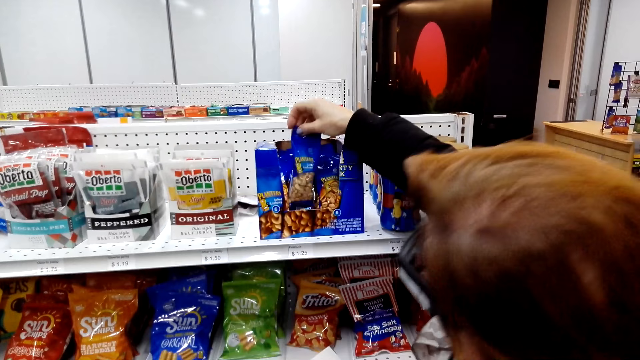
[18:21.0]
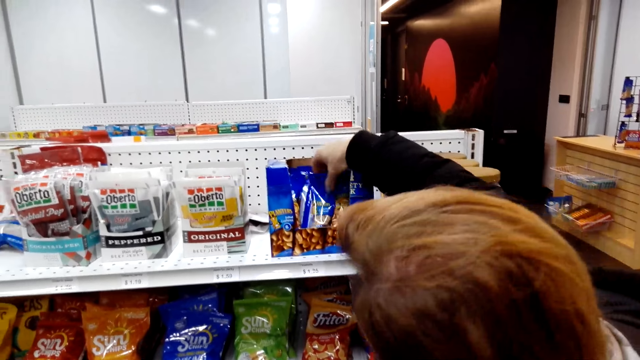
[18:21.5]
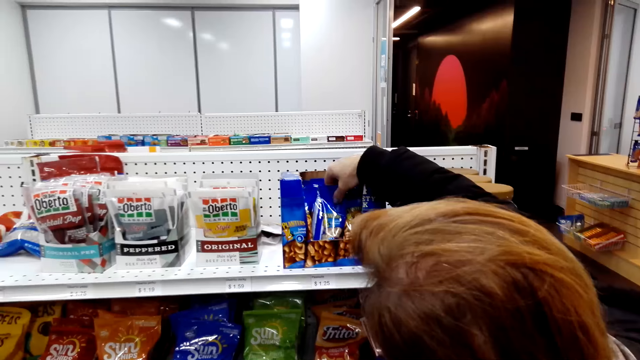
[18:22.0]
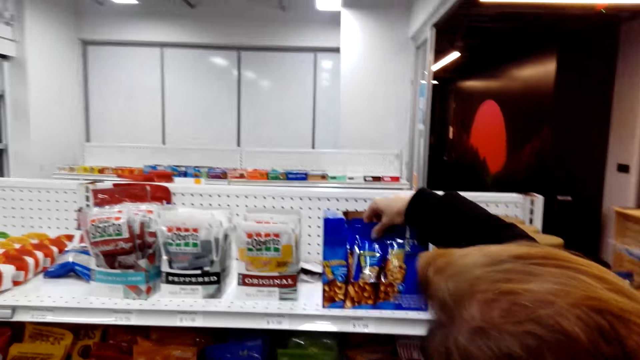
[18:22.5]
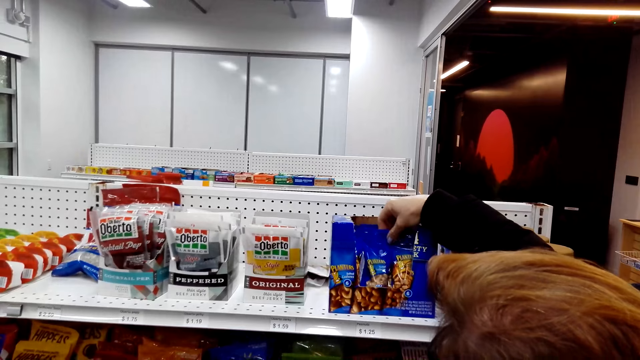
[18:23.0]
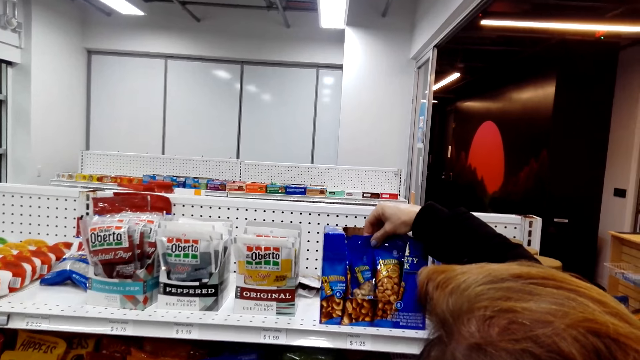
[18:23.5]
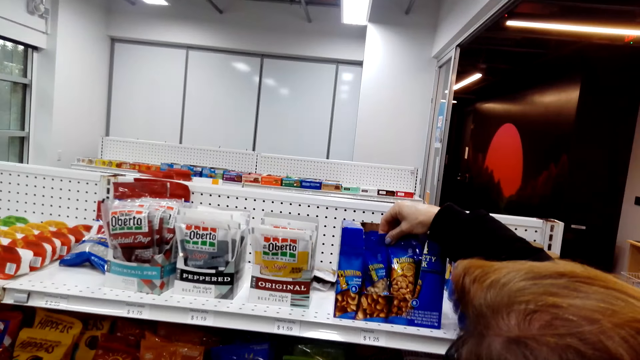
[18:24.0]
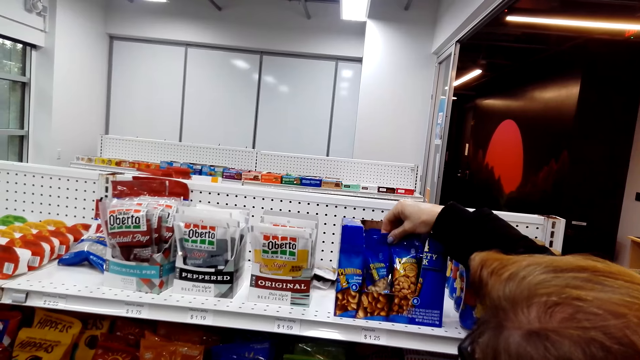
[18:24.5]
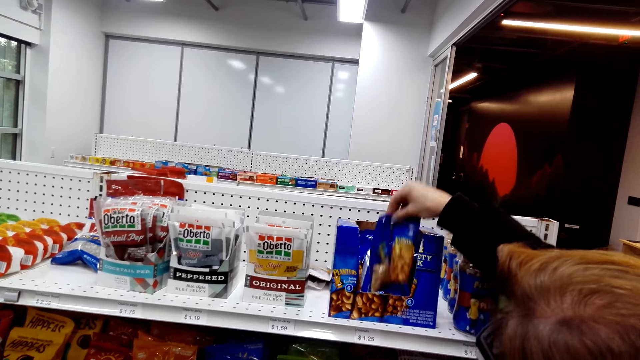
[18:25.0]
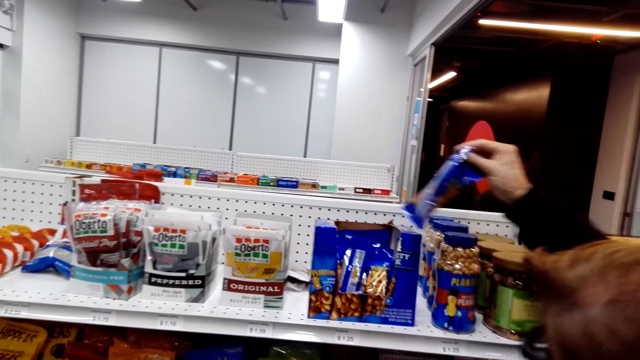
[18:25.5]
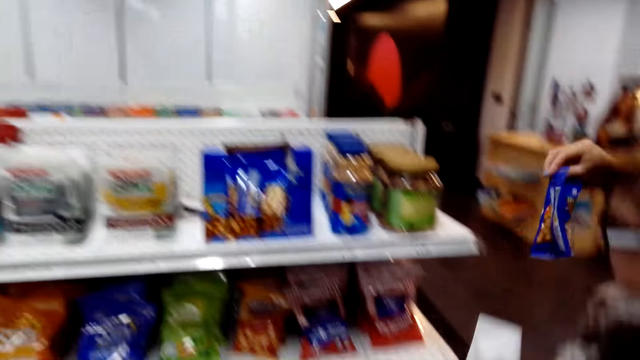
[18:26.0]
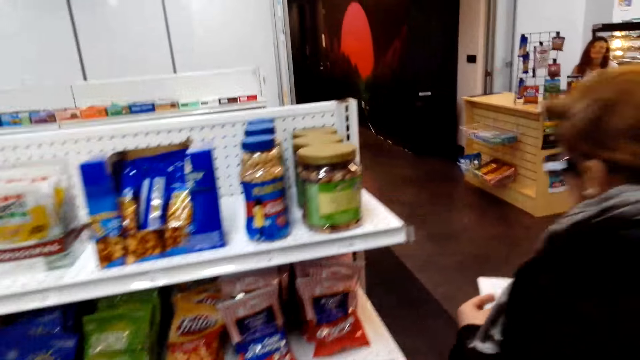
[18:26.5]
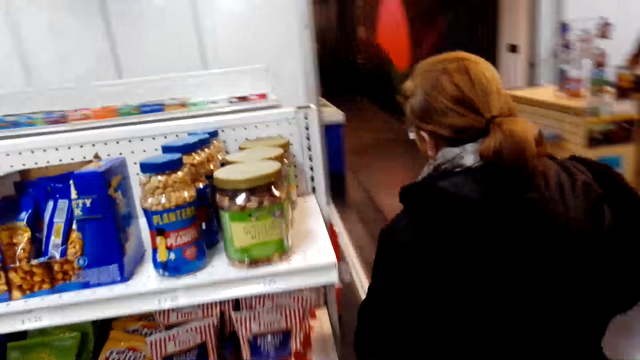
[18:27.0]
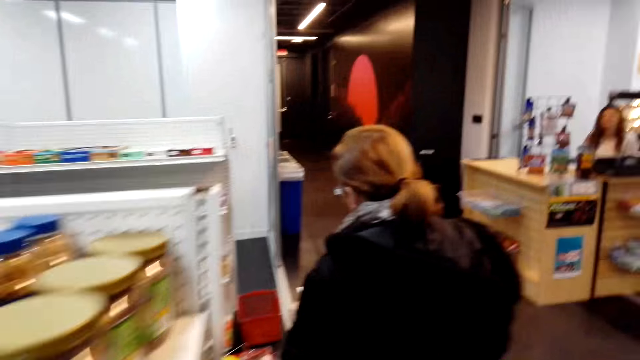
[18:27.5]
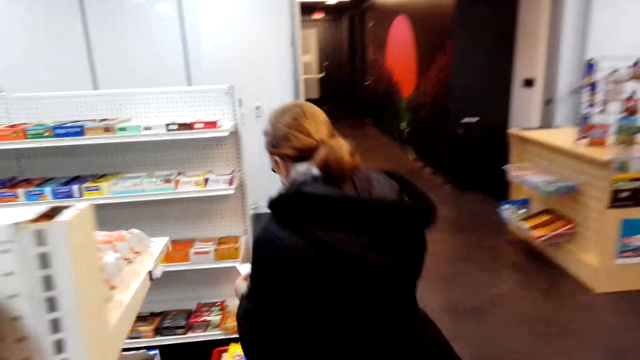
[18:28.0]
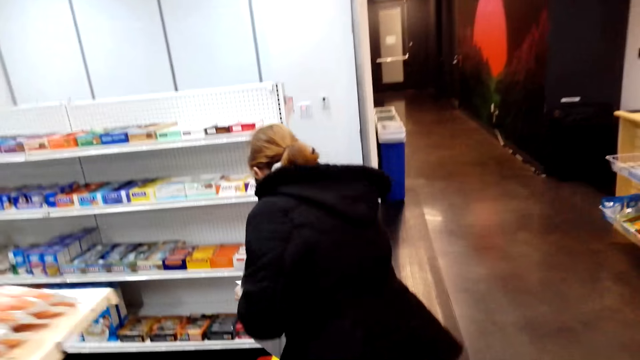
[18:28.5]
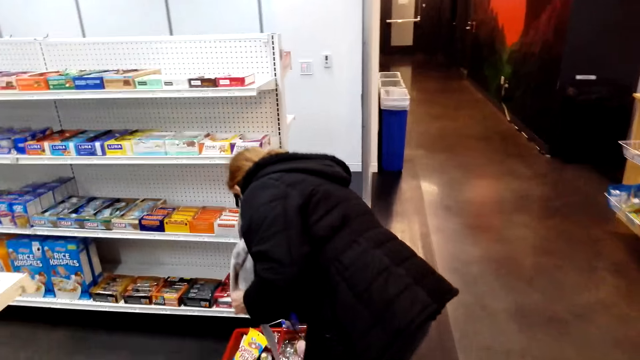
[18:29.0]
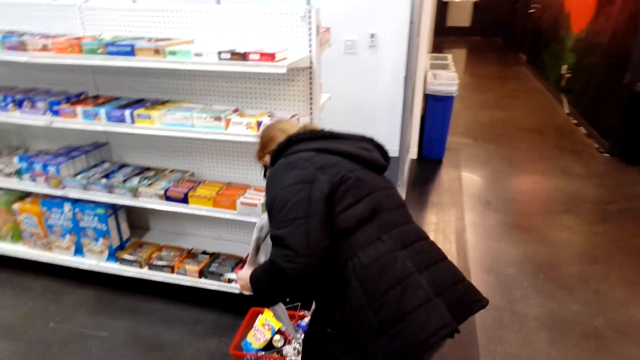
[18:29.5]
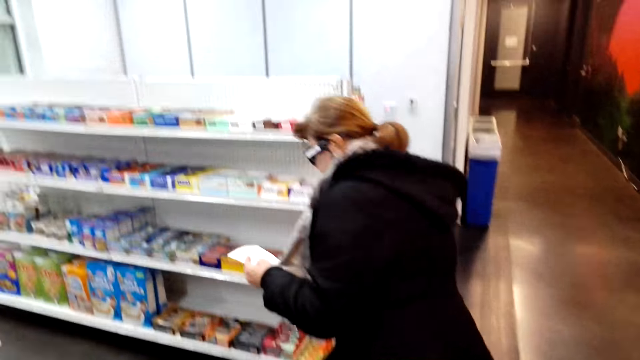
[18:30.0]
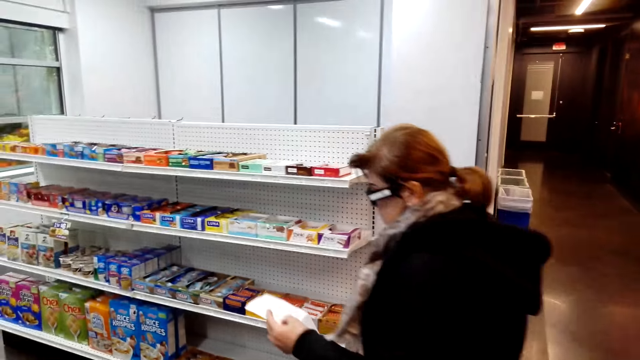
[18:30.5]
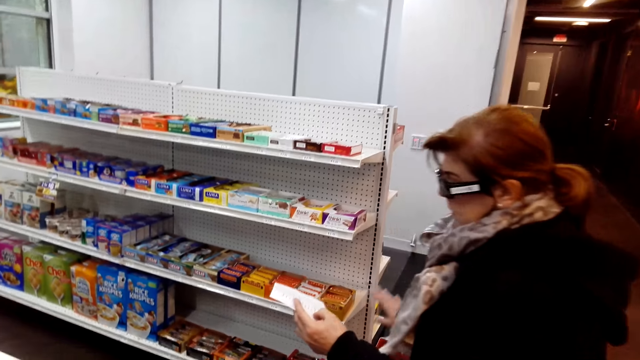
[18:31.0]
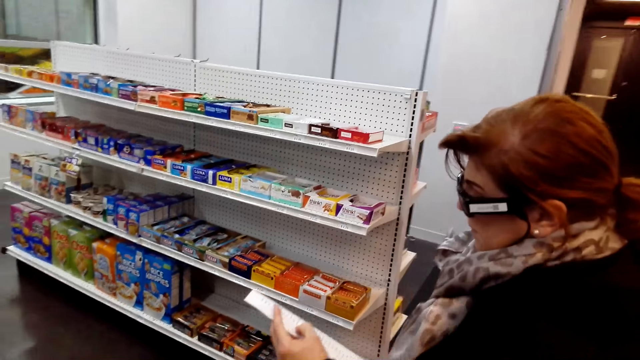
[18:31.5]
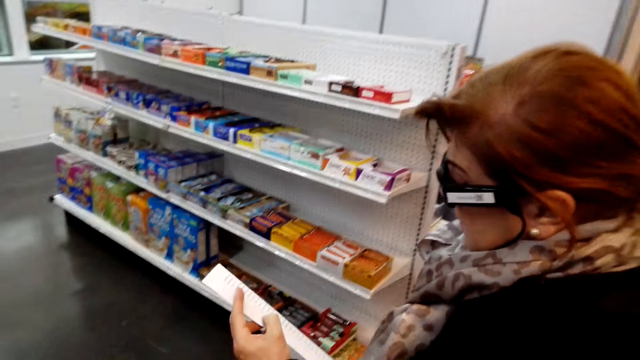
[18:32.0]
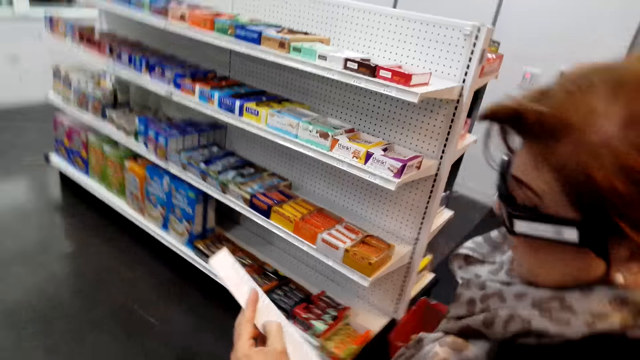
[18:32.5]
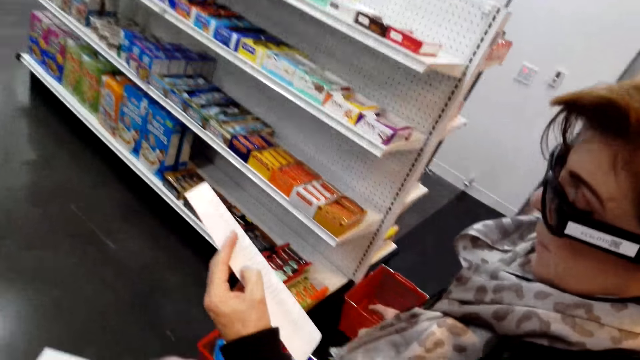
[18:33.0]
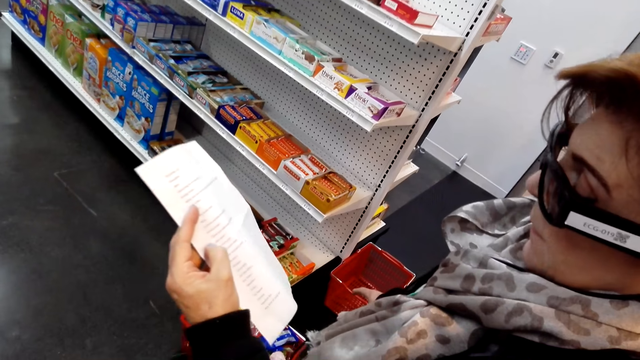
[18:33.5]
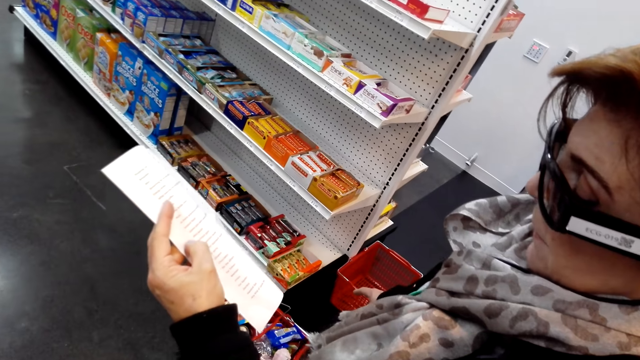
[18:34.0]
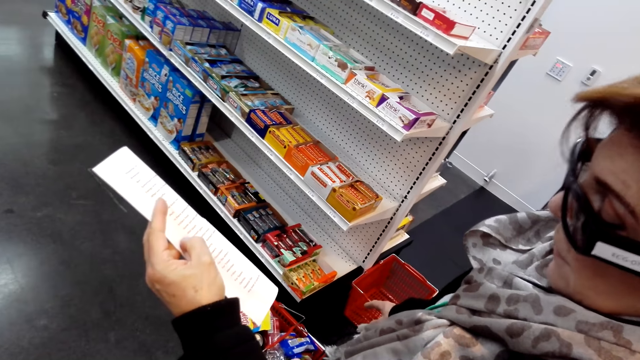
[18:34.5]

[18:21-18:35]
The camera wearer converses with a woman. The woman grabs cashew nuts, walks to a shopping basket, carries printed paper and cashew nuts, holds the printed paper and puts the cashew nuts inside the shopping basket. The woman looks at the printed paper. The camera wearer converses with the woman.

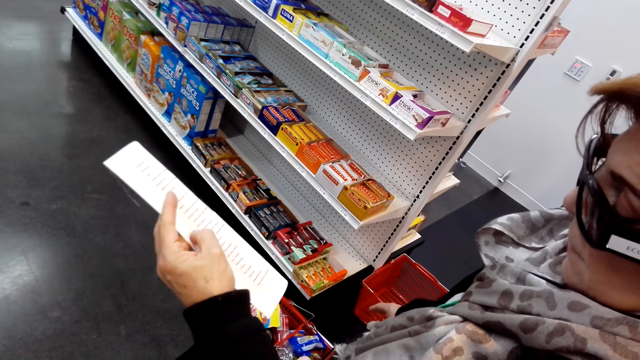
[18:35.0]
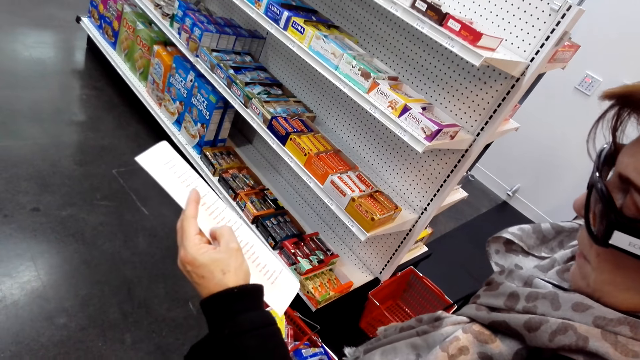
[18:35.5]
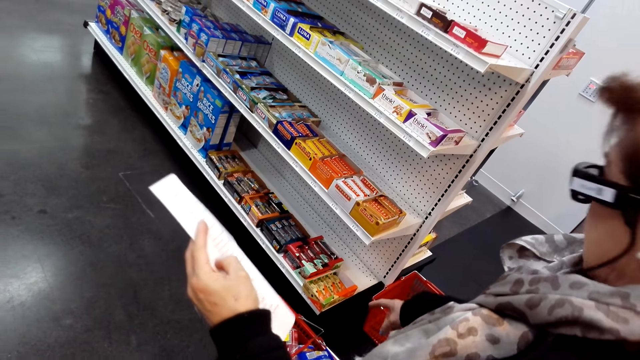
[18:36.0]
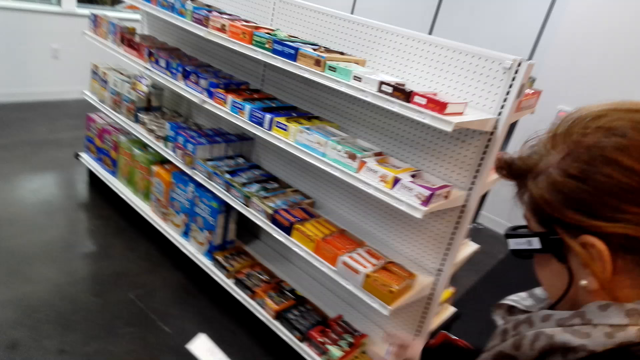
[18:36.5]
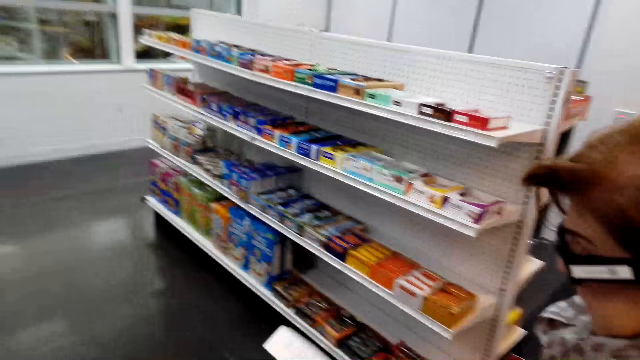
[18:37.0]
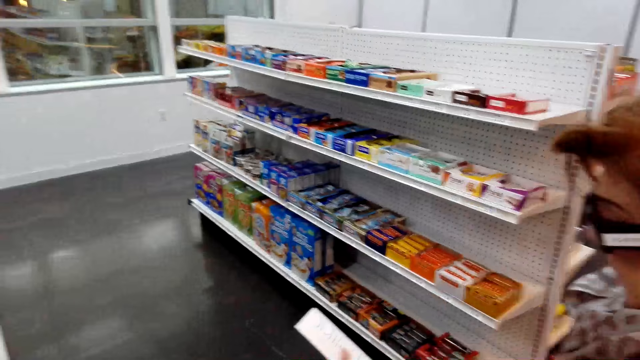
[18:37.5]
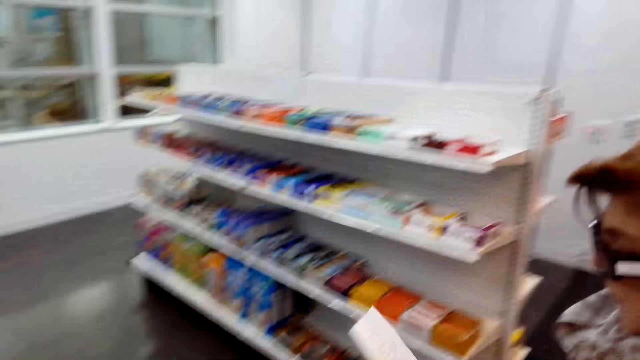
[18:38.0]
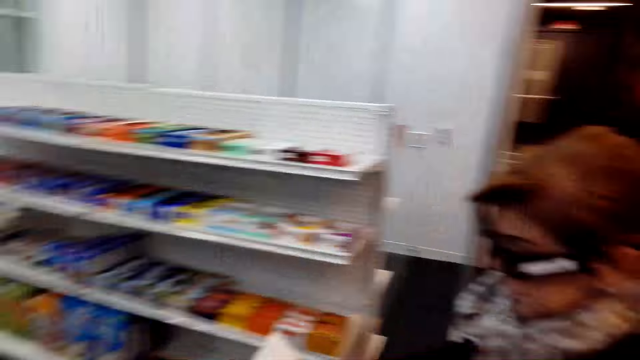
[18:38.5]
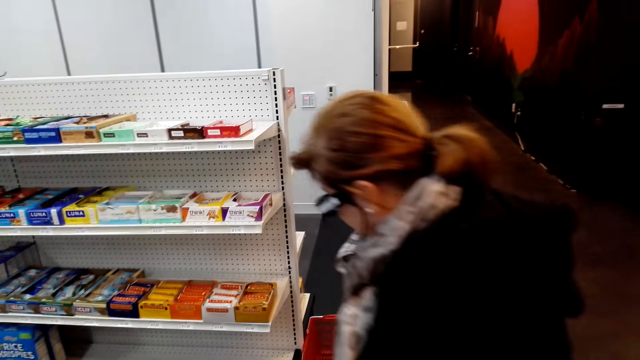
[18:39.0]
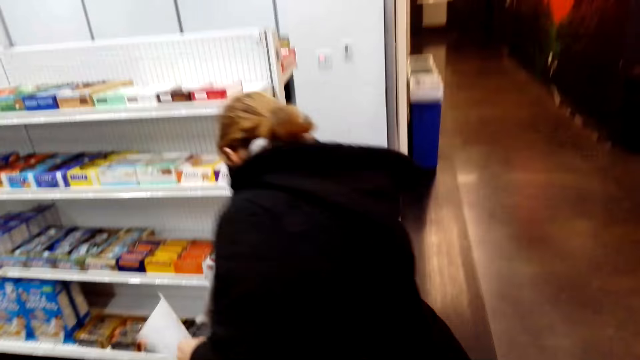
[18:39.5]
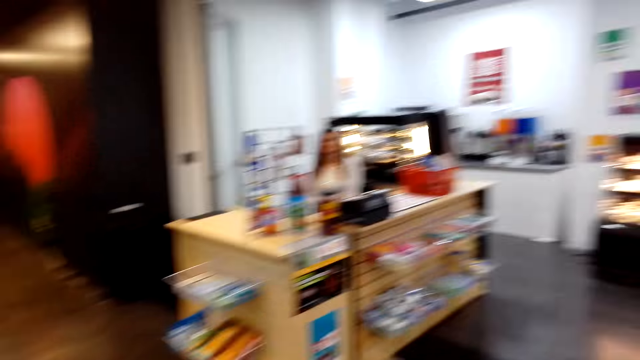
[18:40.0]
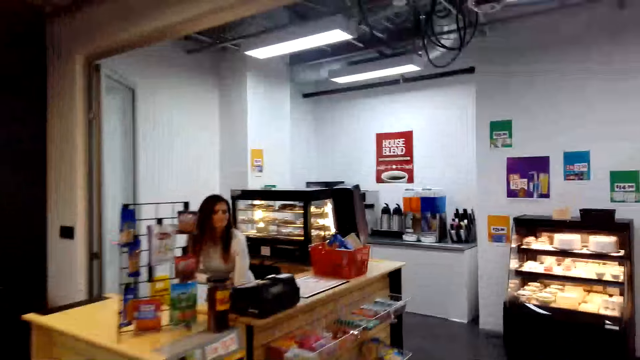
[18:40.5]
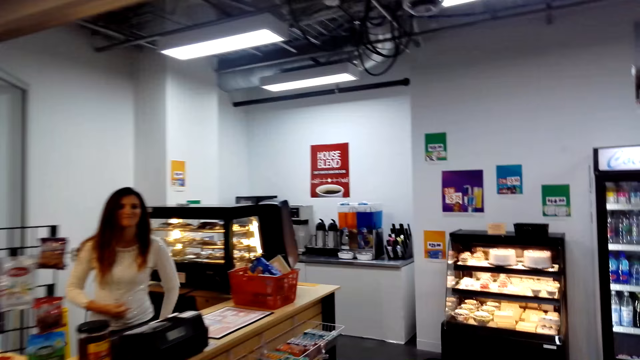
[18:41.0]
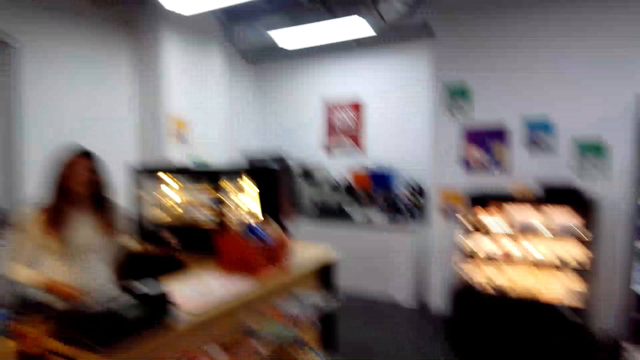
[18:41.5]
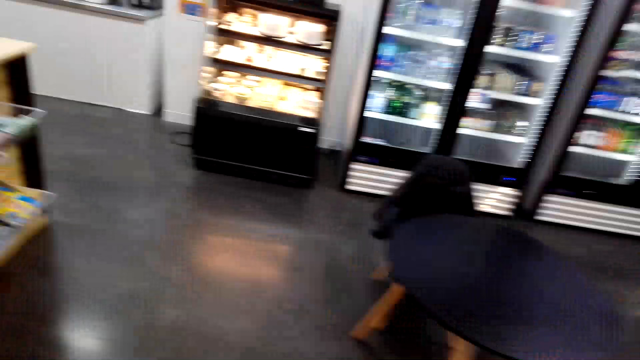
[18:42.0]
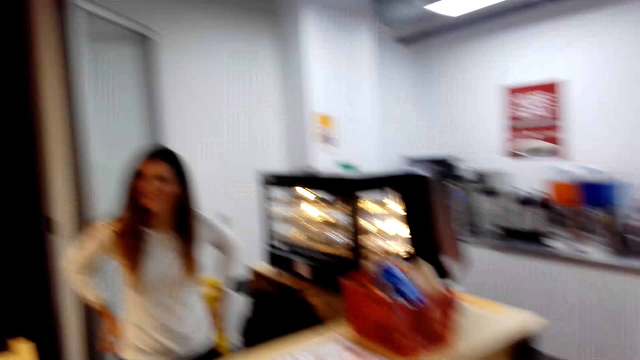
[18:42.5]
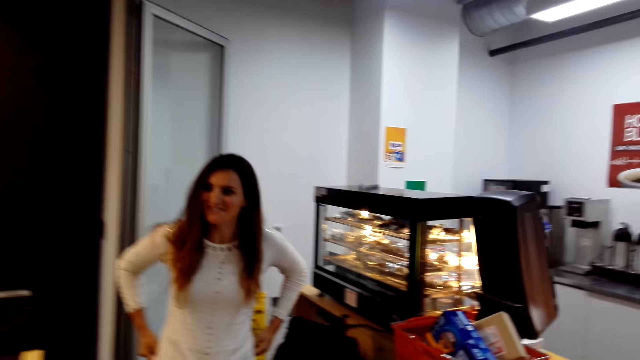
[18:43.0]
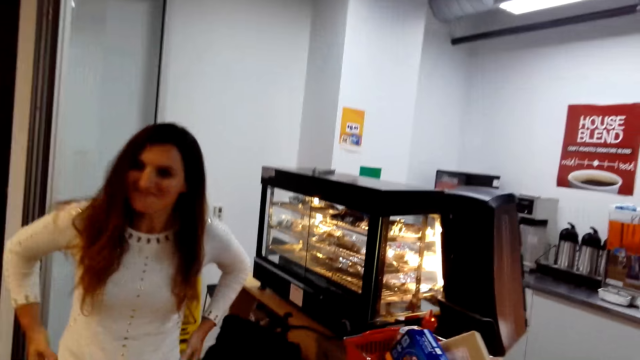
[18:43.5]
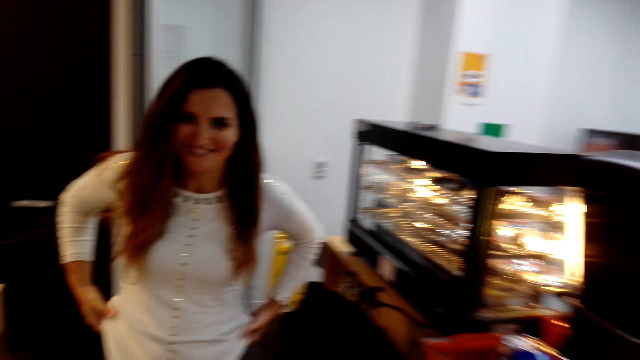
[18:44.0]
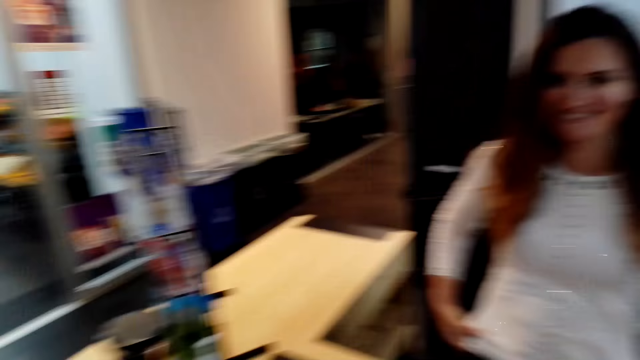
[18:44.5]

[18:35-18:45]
The camera wearer turns around. They walk to the counter. A cashier converses with the camera wearer and a woman.
